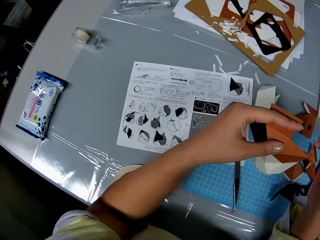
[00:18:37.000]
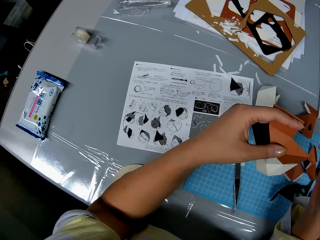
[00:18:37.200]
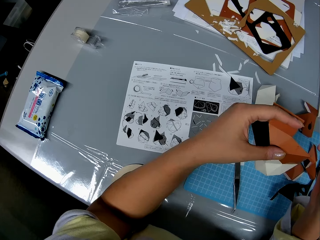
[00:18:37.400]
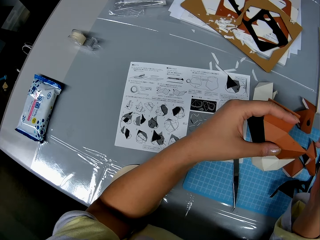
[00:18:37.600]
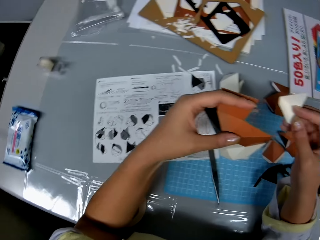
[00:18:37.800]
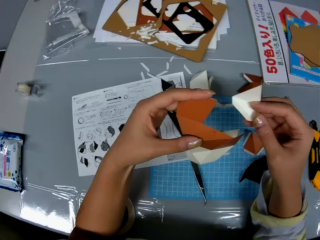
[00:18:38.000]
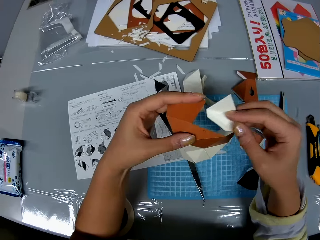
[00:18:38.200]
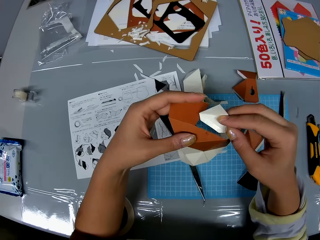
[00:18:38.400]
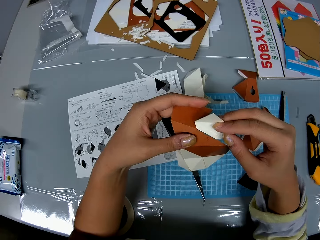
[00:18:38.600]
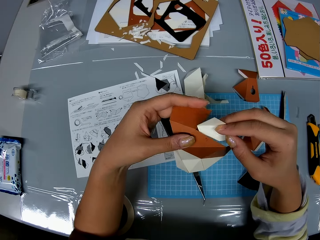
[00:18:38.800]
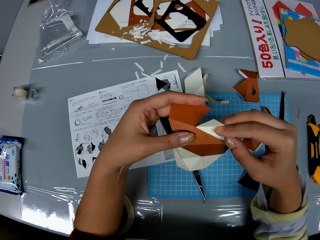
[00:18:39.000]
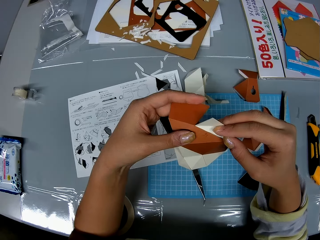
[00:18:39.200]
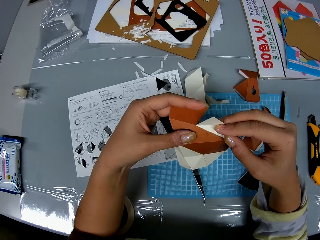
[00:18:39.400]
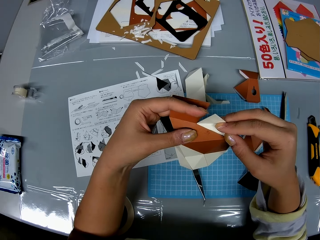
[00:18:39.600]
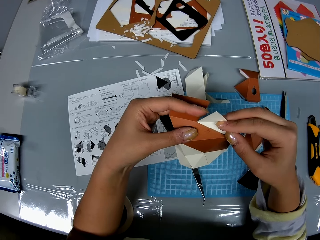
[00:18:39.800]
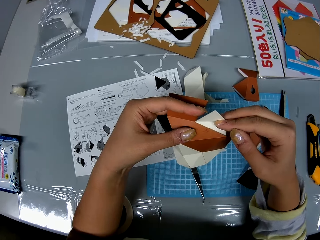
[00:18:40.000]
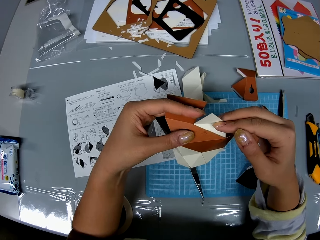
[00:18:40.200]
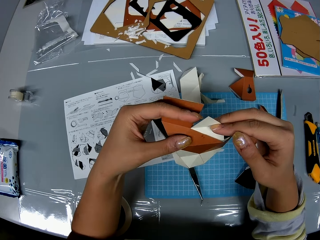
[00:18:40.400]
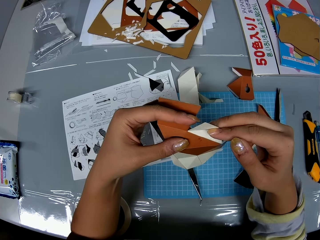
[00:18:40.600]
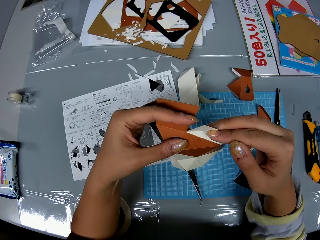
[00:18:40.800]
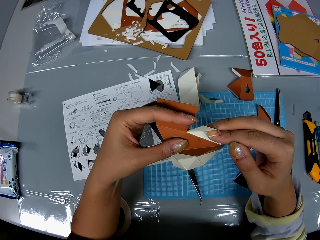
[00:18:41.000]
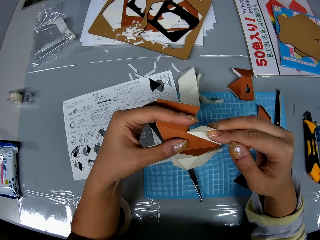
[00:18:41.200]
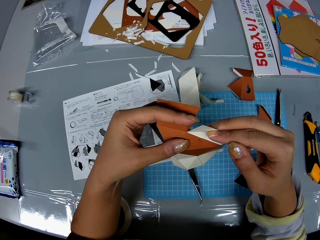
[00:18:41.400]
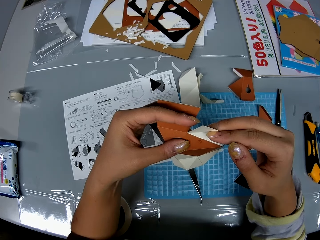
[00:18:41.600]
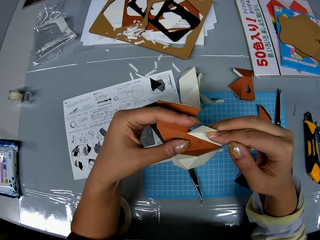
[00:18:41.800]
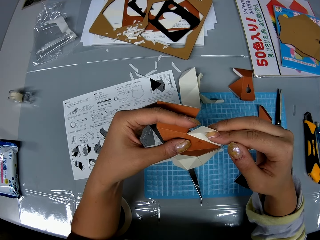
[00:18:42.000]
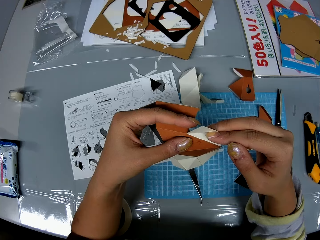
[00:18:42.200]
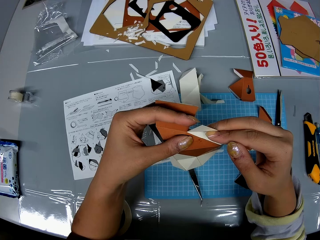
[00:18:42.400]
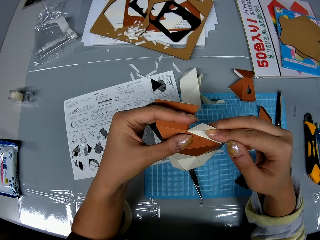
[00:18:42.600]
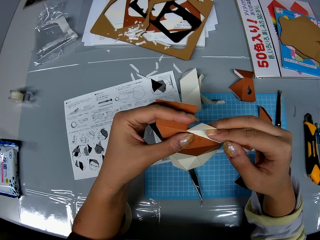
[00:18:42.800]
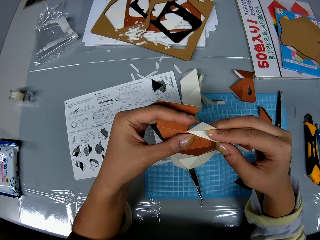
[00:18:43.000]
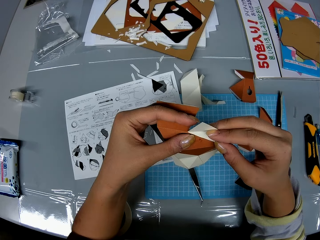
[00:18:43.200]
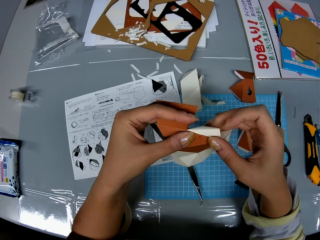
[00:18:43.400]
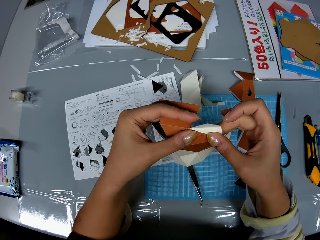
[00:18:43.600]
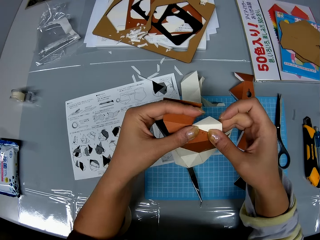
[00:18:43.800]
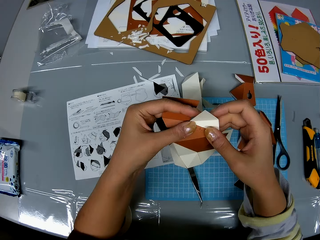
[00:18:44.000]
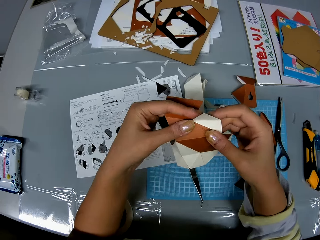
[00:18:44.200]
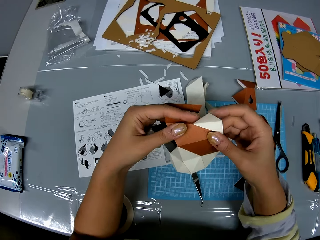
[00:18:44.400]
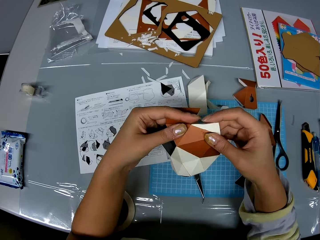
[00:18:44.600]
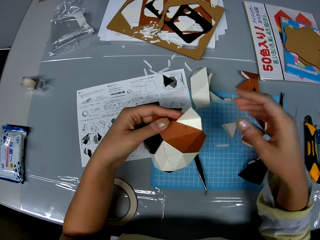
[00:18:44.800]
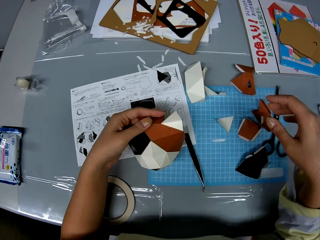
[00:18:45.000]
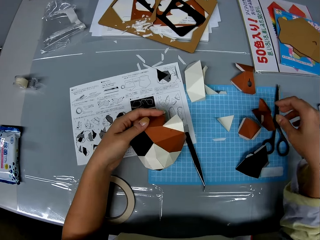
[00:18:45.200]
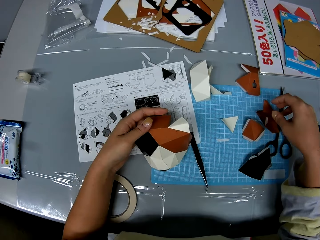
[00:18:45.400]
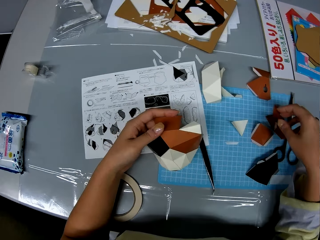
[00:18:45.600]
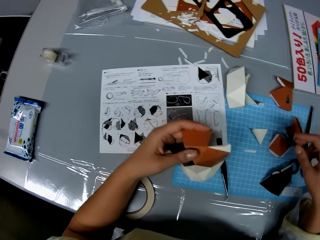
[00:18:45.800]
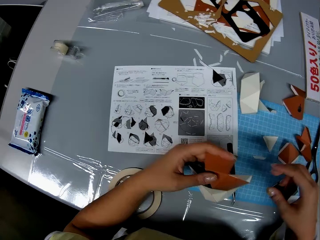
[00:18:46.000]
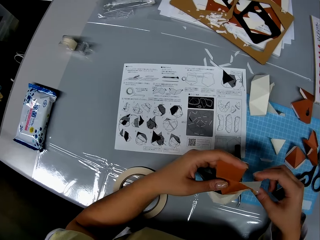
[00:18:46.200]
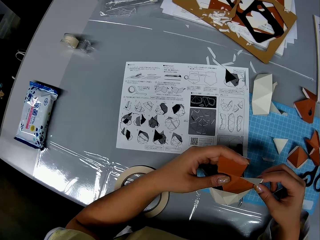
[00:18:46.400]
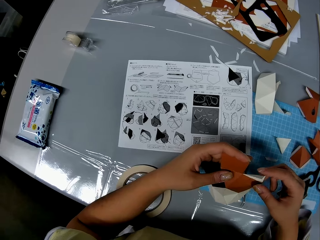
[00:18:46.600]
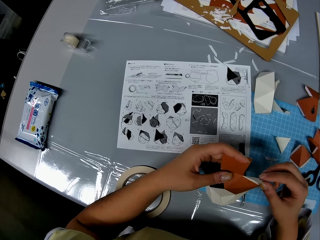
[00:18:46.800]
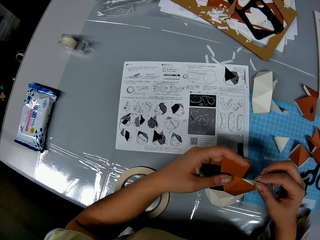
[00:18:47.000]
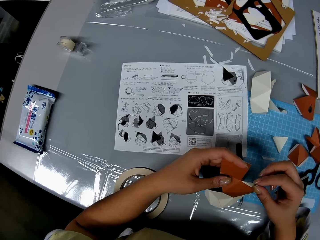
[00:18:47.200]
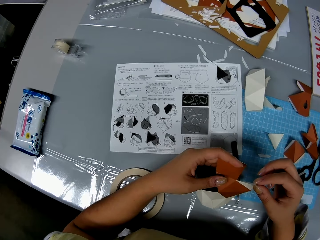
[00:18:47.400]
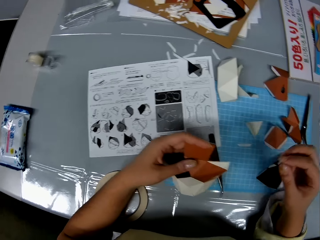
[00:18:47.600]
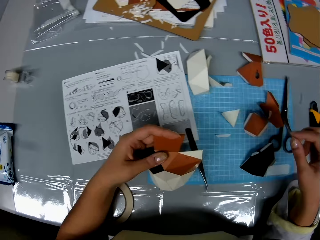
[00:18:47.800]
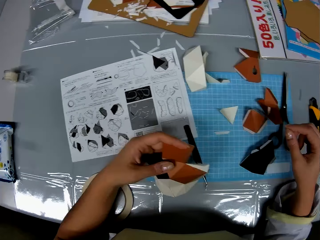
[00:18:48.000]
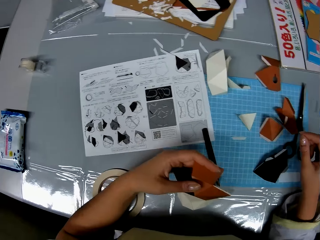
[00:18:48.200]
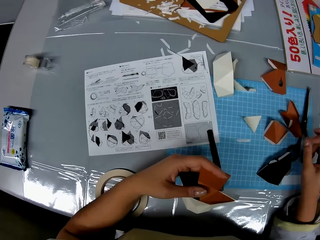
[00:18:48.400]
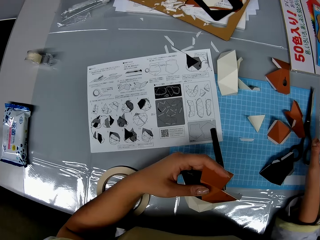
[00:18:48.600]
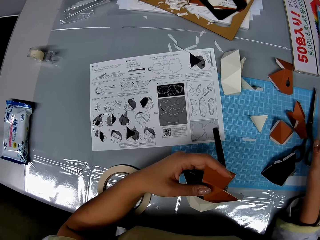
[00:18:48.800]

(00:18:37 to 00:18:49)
The camera wearer fixes the craft paper onto the shaped craft paper. She lowers the shaped craft paper to the table. She looks around the table. She checks the shaped craft paper in her hand.

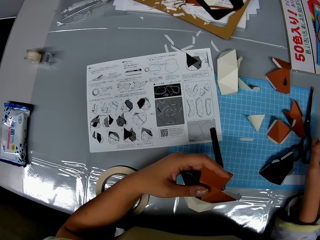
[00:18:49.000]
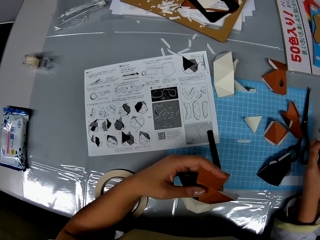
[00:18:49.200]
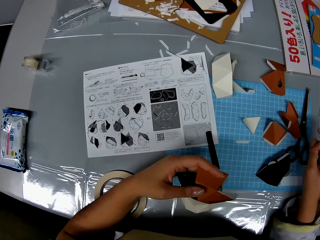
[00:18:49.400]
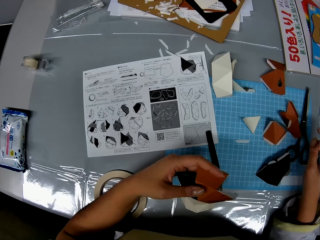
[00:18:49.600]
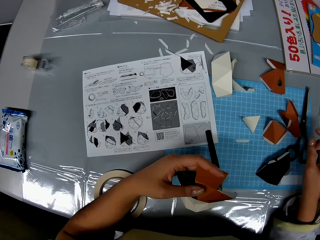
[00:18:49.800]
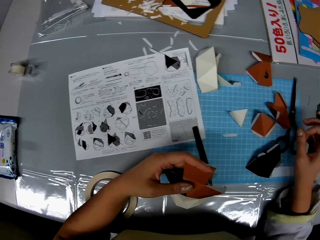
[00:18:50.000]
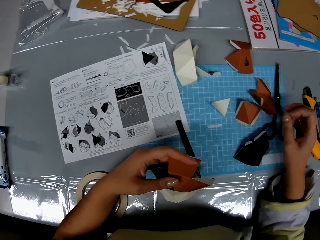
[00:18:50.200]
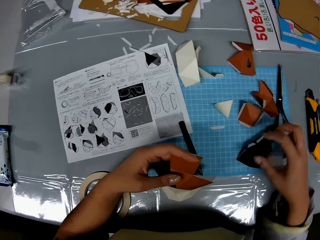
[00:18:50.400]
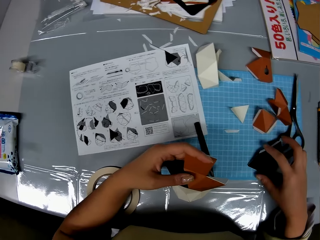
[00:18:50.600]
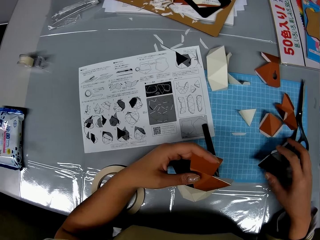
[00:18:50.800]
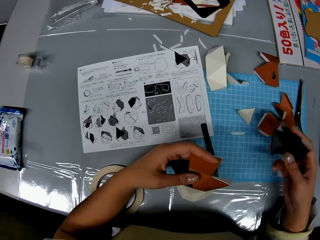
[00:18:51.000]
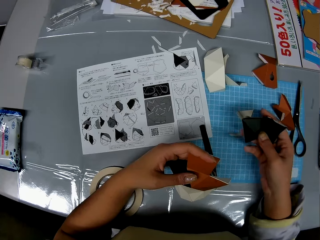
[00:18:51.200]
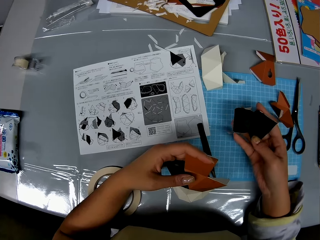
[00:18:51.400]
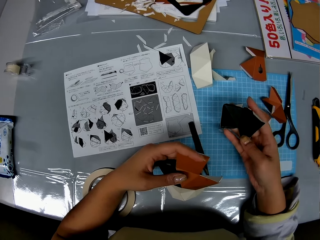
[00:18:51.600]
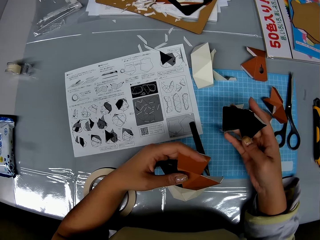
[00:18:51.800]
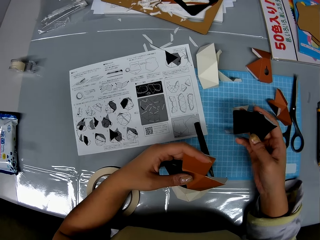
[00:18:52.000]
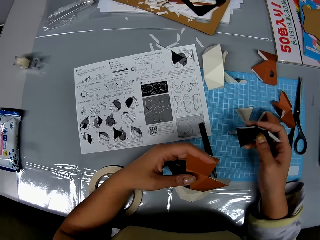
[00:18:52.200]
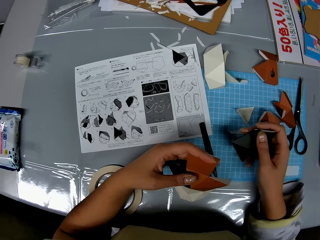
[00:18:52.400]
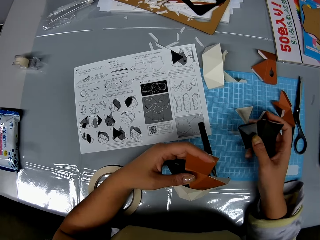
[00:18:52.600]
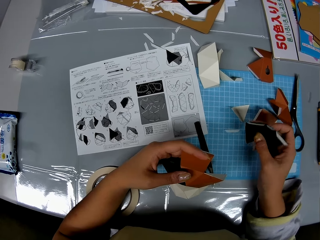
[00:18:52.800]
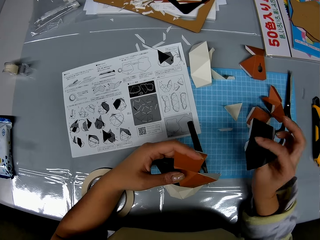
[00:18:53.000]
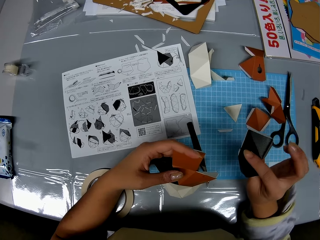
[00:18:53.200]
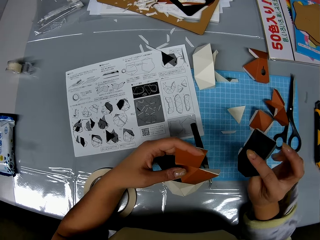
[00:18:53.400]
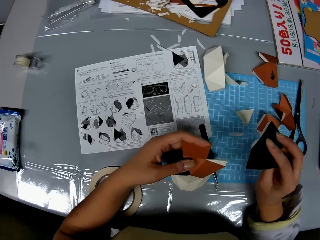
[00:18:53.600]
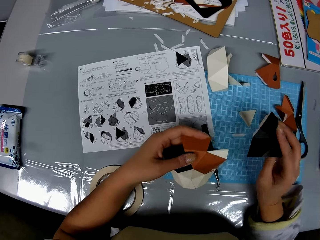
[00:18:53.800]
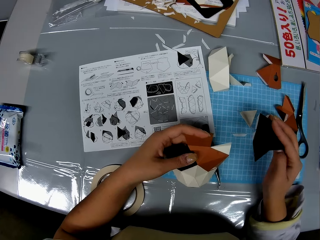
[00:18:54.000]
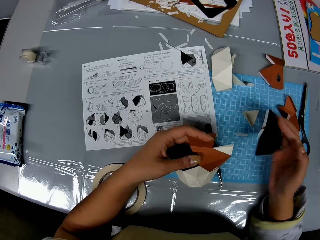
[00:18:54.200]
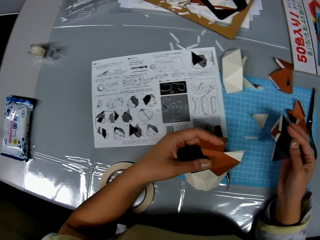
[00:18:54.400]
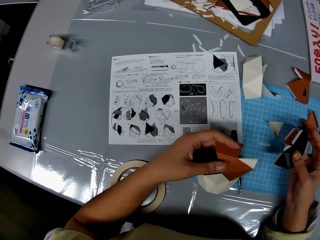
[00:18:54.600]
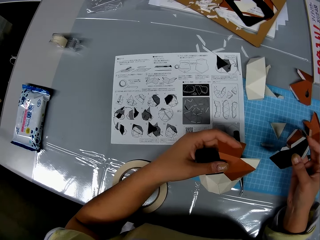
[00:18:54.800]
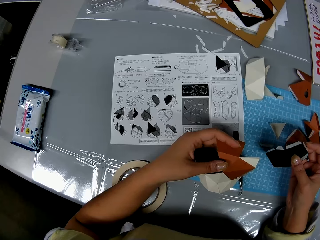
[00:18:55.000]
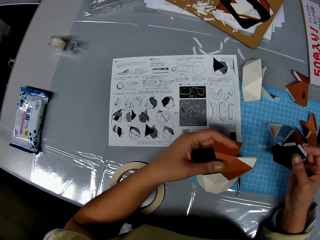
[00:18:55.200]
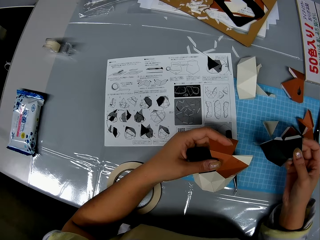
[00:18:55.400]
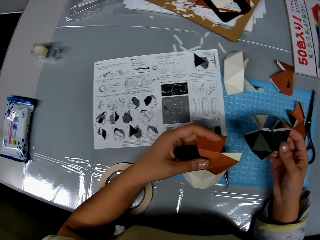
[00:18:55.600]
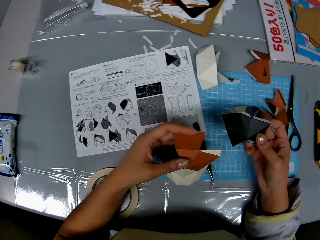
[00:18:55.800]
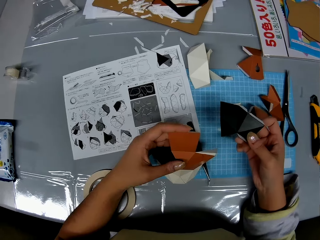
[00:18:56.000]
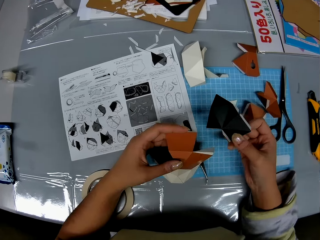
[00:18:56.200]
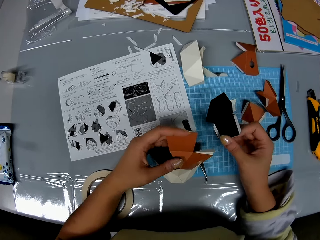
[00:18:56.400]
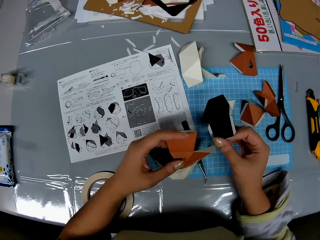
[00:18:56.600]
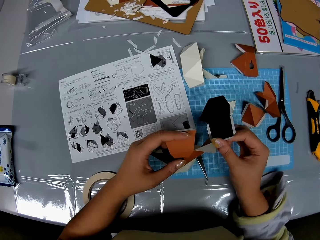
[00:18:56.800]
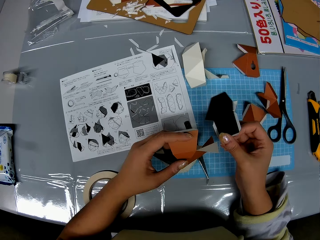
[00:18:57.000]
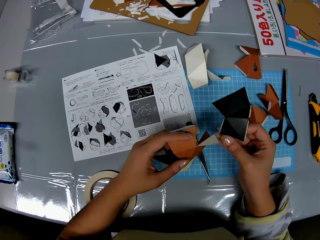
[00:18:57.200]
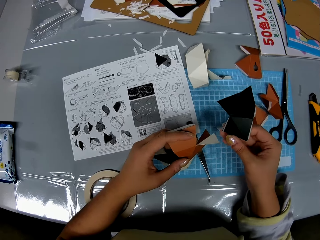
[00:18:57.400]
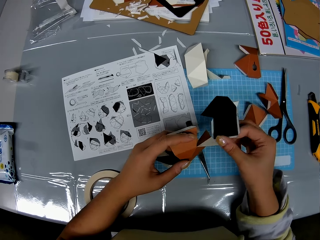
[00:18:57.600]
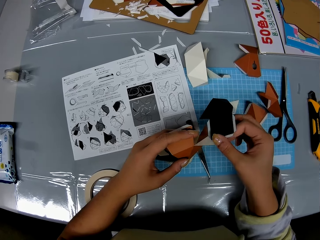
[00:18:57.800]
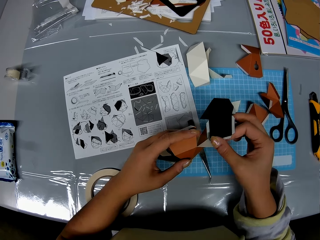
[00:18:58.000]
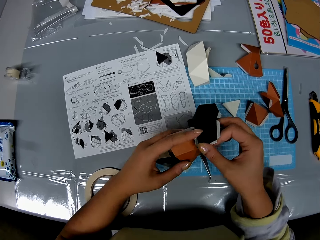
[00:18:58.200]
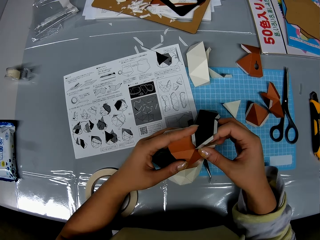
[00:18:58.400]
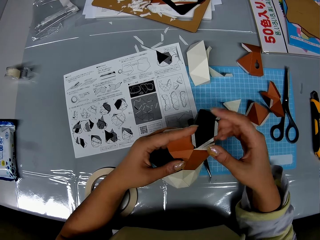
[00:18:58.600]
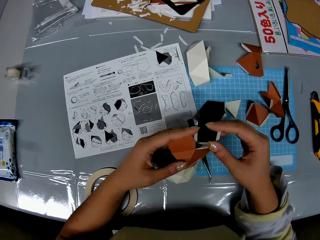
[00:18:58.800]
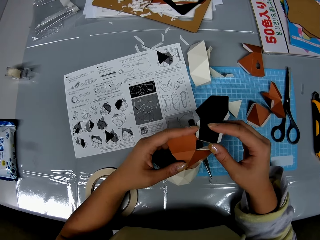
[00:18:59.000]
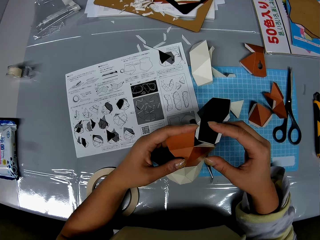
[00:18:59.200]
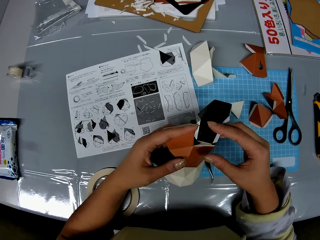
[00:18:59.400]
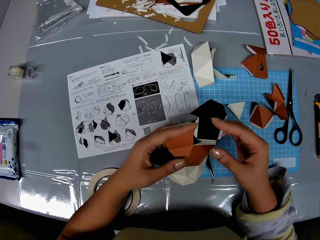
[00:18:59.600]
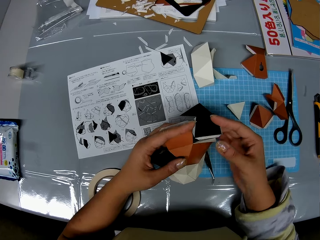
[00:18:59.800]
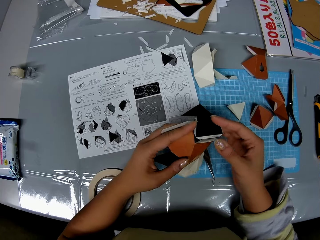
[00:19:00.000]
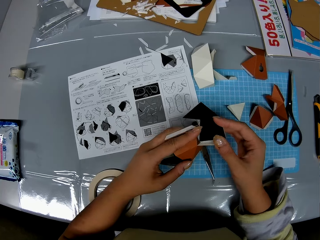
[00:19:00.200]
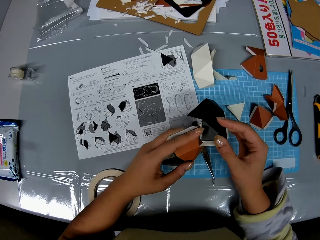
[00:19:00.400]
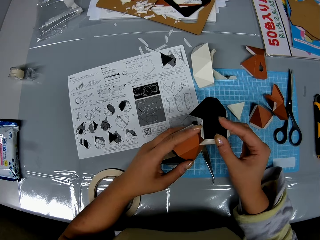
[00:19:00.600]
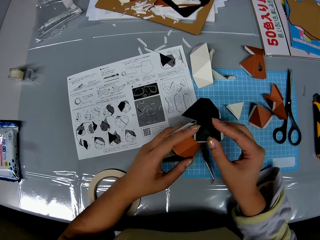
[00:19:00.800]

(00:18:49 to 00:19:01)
The camera wearer wiggles her right fingers. She picks up a craft paper from the table. She checks the craft paper in her right hand. She touches the craft paper to the shaped craft paper.
